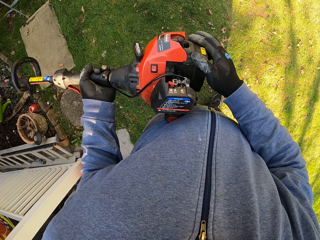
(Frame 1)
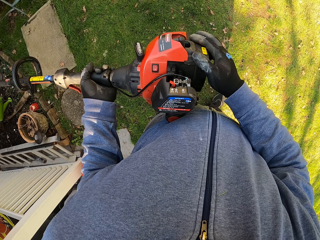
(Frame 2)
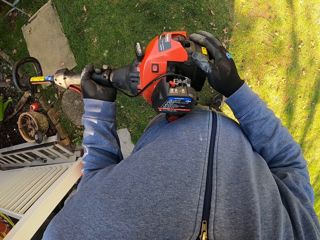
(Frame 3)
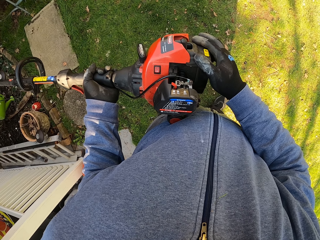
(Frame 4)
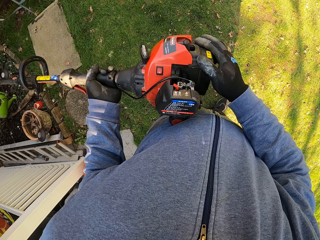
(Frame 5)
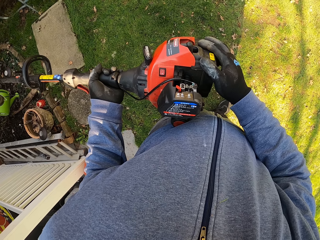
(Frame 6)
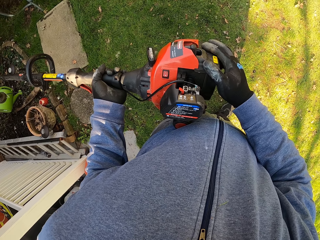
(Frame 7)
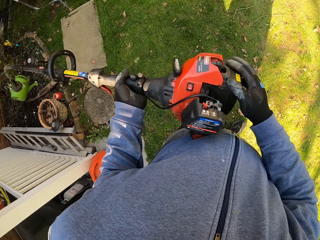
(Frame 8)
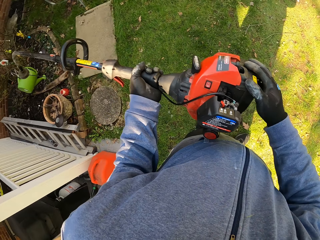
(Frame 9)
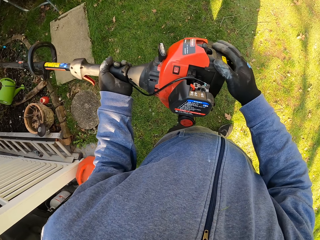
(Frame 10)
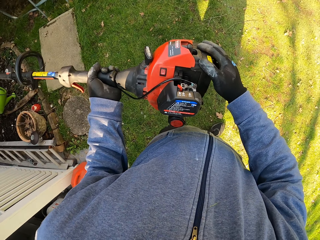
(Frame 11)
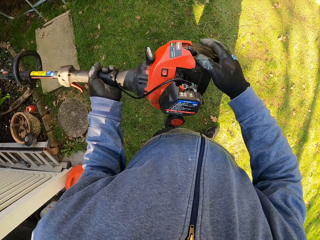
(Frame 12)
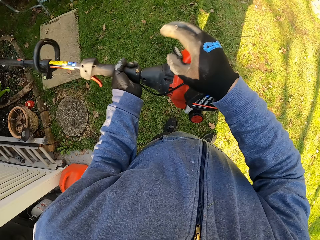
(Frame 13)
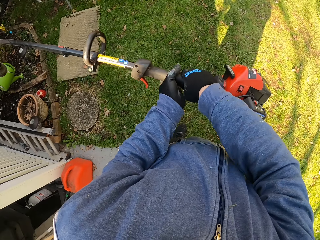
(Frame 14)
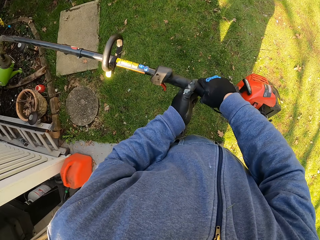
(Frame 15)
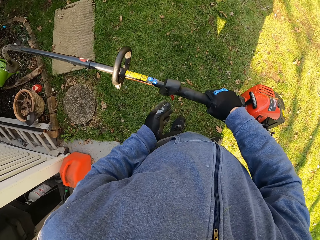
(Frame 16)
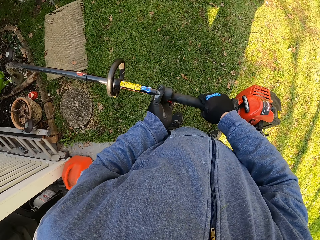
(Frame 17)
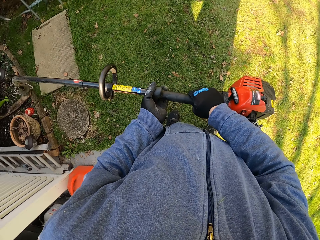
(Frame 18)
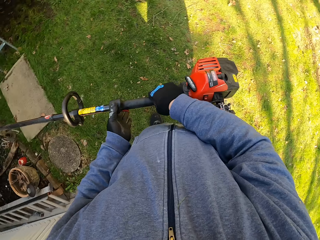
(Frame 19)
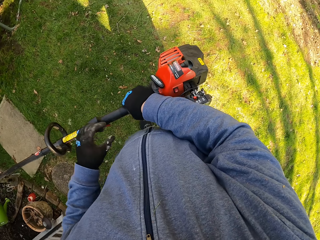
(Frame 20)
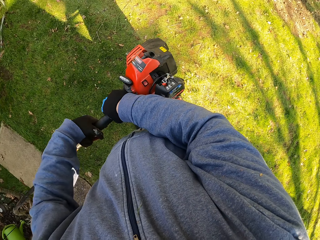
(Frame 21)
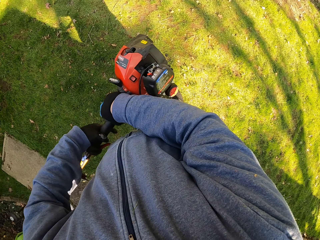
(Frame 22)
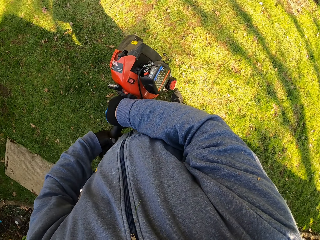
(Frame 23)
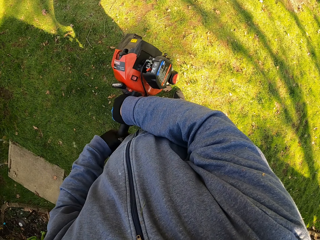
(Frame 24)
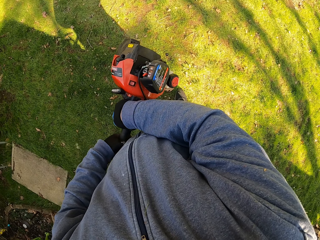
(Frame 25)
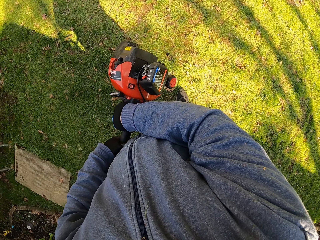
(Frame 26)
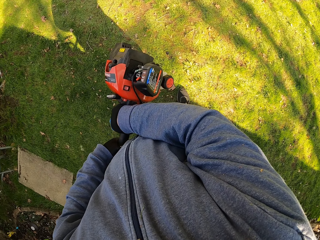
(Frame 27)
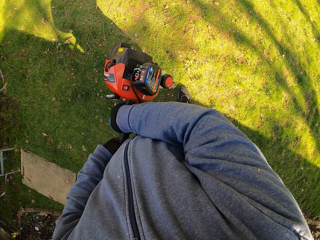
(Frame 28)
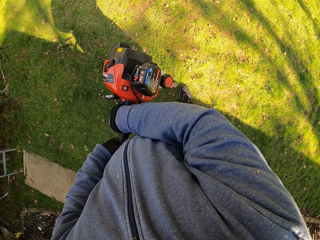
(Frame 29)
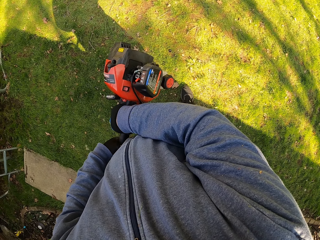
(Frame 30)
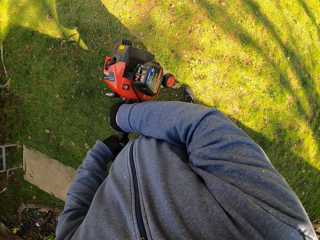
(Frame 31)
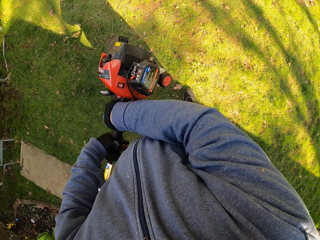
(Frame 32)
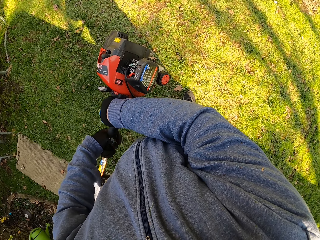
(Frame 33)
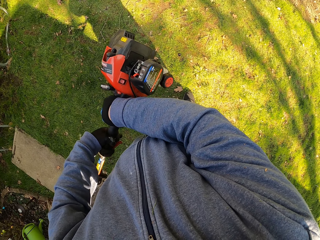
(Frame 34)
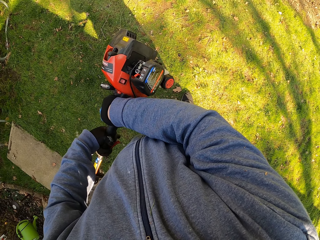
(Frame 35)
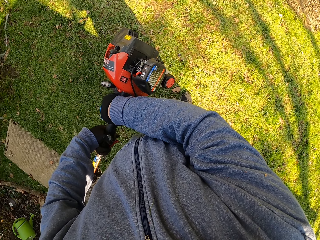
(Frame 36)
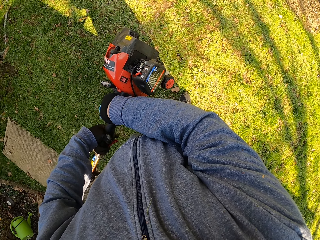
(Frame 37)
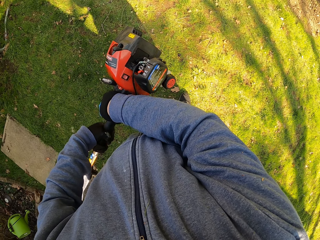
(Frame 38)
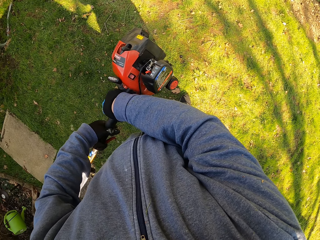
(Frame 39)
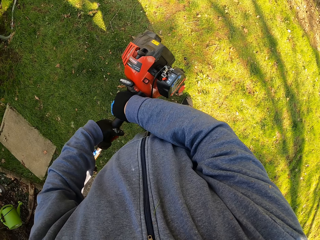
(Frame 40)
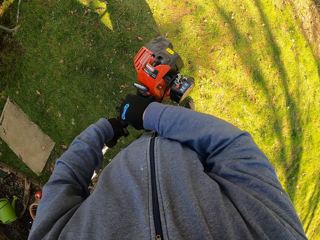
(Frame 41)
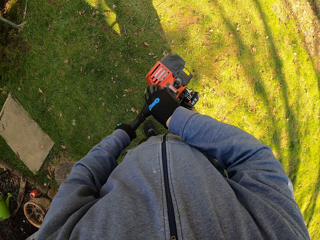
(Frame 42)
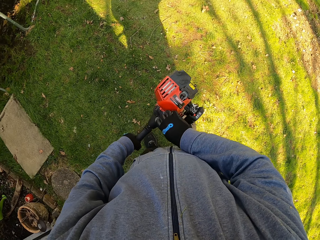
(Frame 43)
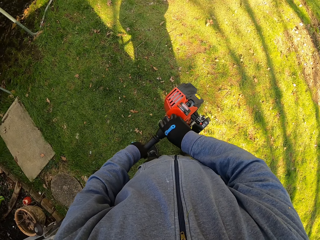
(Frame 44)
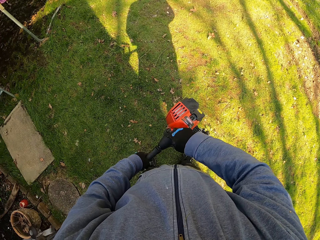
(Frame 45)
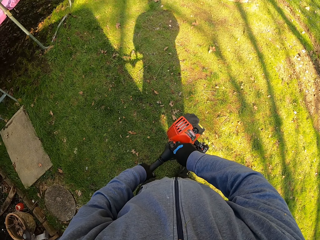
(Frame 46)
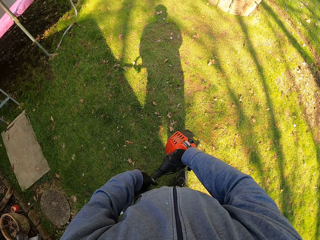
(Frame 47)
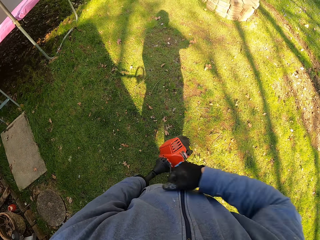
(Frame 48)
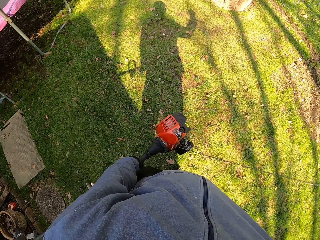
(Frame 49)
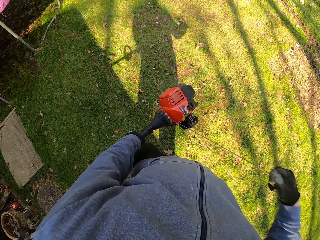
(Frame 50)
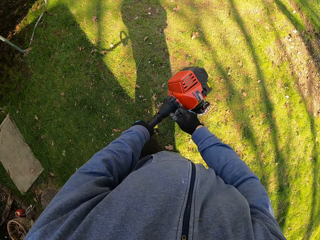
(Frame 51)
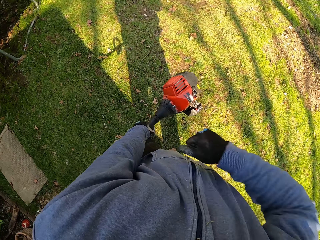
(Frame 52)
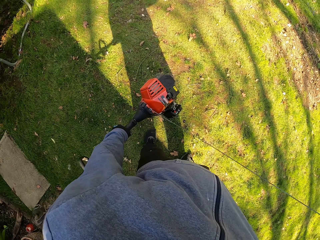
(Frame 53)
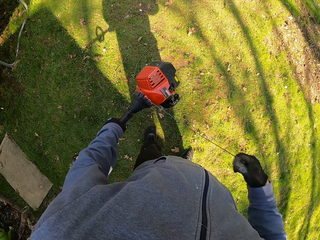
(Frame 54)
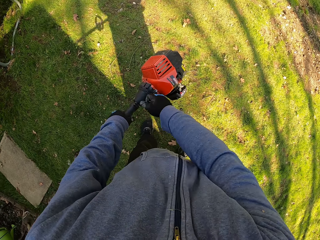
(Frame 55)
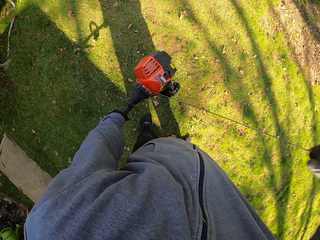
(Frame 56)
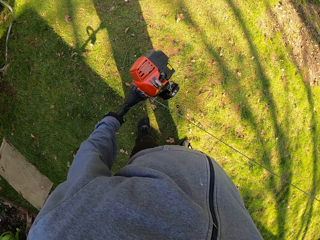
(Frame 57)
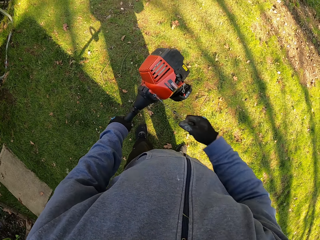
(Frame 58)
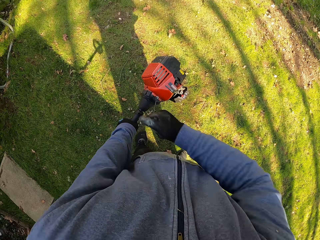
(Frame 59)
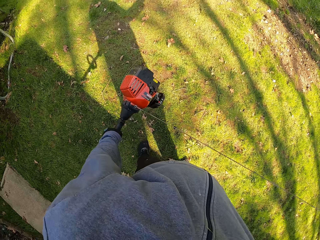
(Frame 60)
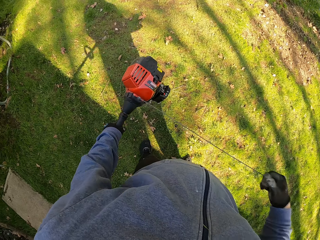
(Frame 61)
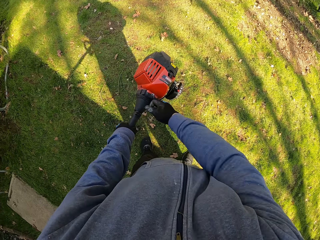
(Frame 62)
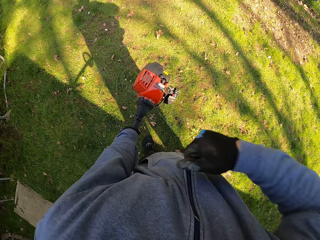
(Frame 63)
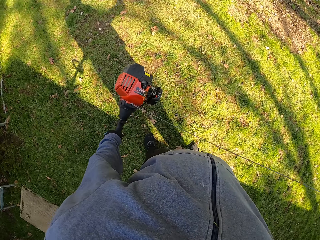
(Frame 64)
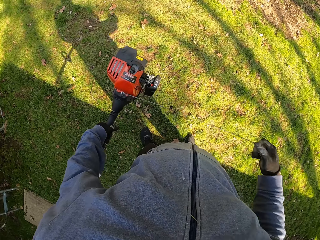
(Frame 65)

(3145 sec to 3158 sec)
The camera wearer switches on the grass cutting machine. He drags the grass trimmer with his right hand. He pulls a starter rope from the grass cutting machine.

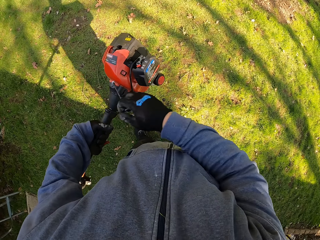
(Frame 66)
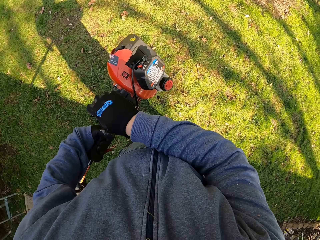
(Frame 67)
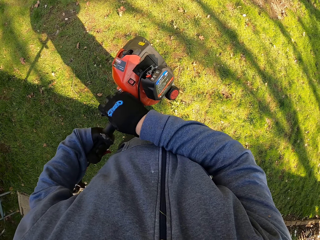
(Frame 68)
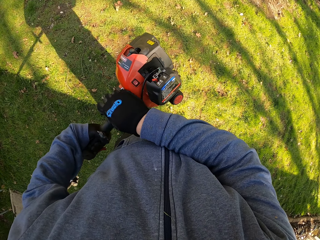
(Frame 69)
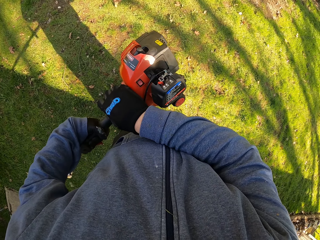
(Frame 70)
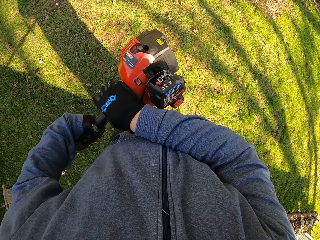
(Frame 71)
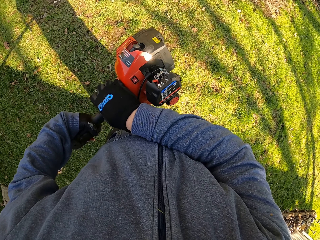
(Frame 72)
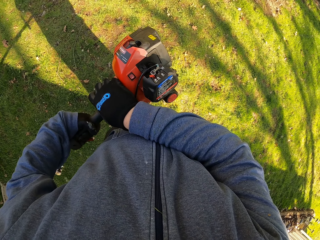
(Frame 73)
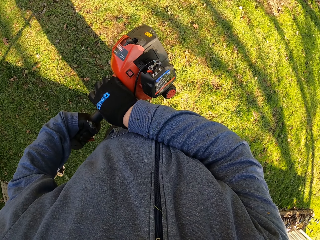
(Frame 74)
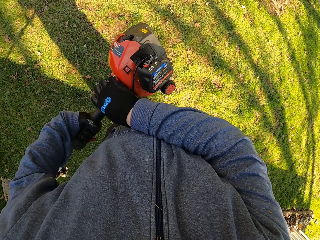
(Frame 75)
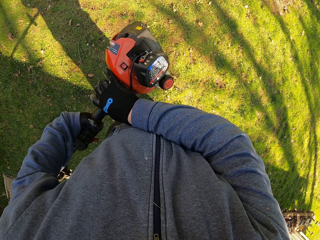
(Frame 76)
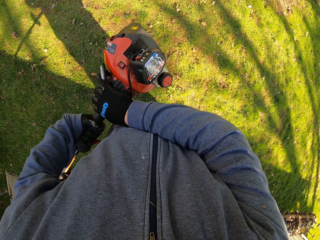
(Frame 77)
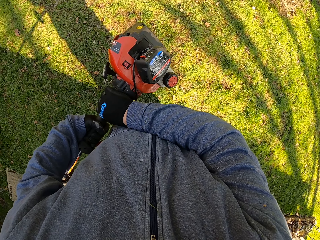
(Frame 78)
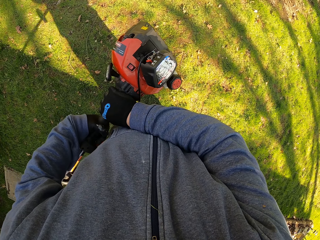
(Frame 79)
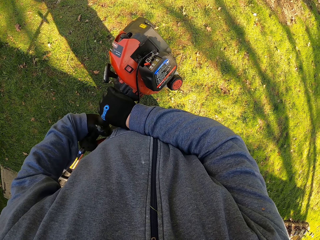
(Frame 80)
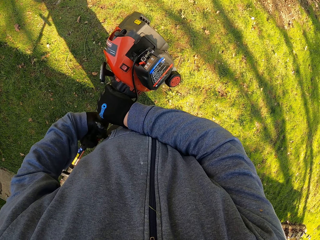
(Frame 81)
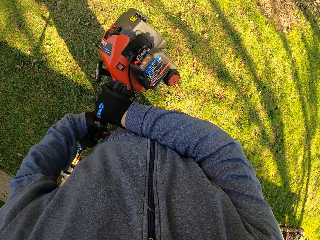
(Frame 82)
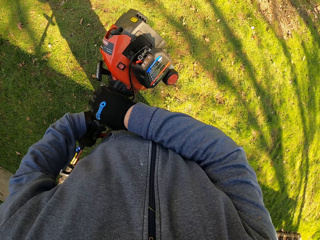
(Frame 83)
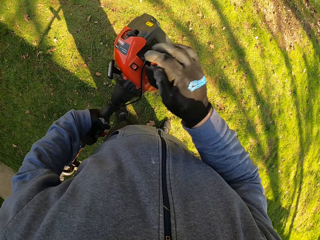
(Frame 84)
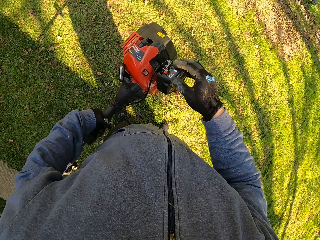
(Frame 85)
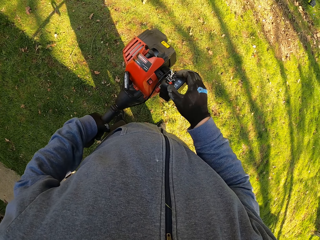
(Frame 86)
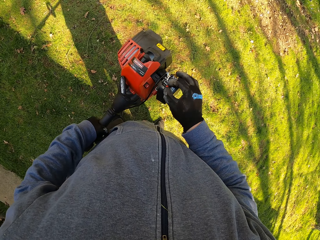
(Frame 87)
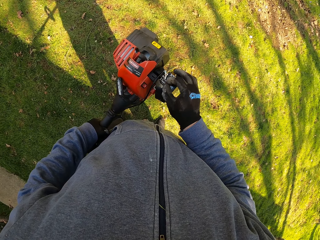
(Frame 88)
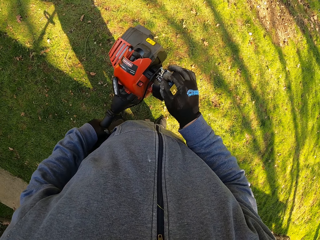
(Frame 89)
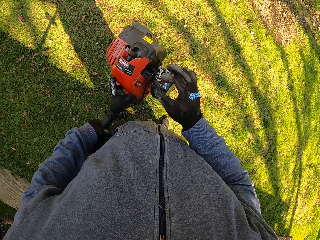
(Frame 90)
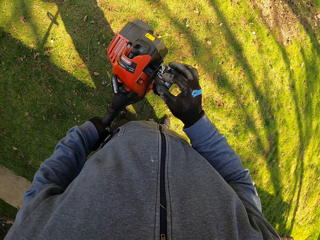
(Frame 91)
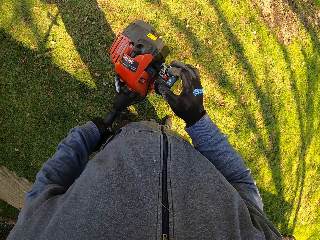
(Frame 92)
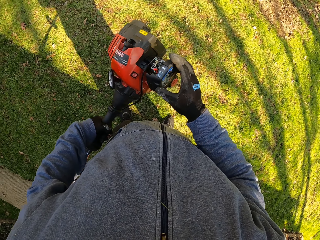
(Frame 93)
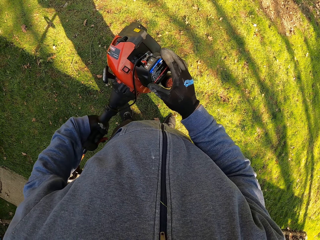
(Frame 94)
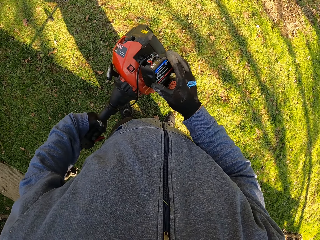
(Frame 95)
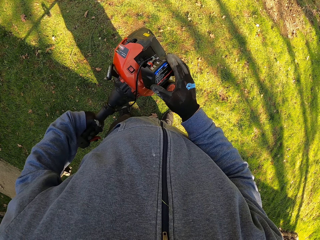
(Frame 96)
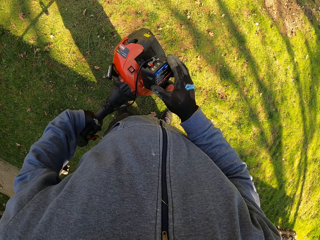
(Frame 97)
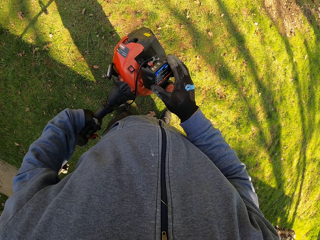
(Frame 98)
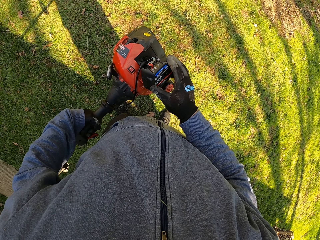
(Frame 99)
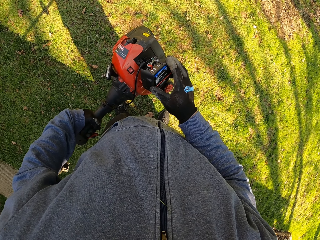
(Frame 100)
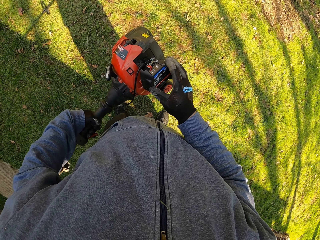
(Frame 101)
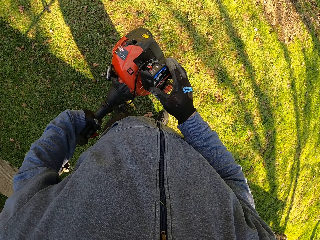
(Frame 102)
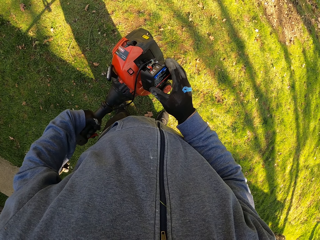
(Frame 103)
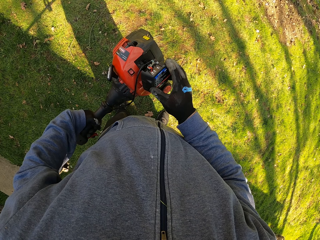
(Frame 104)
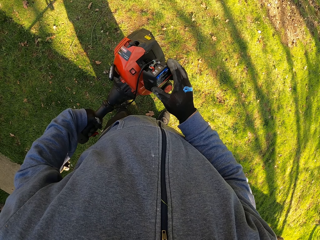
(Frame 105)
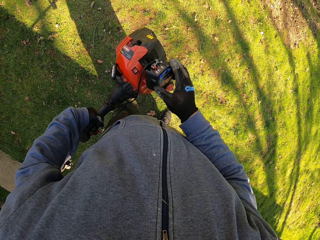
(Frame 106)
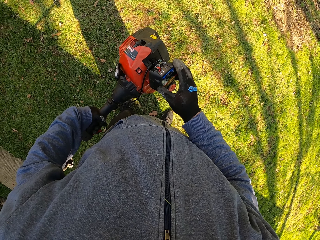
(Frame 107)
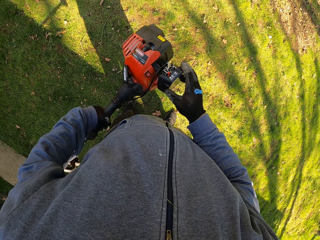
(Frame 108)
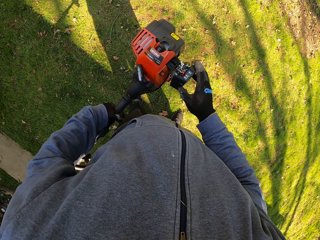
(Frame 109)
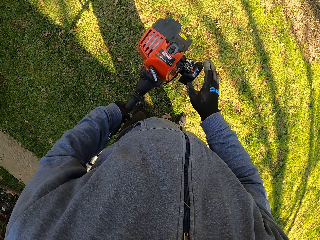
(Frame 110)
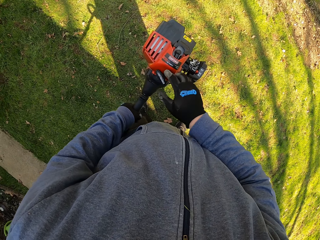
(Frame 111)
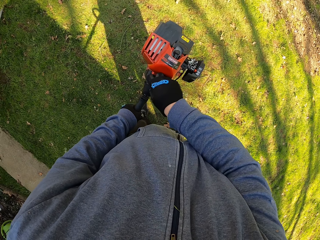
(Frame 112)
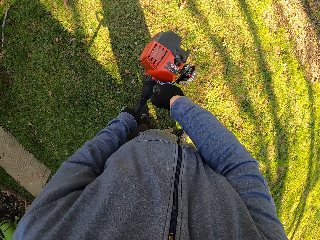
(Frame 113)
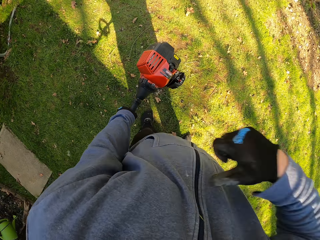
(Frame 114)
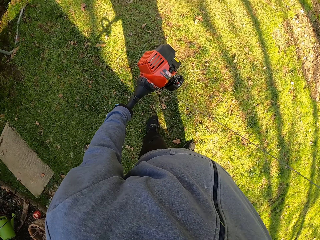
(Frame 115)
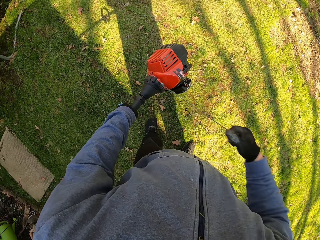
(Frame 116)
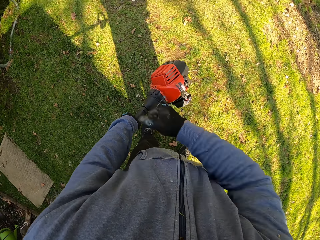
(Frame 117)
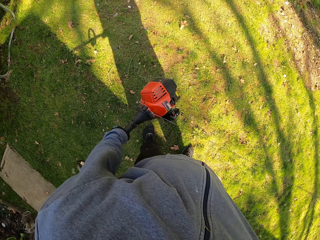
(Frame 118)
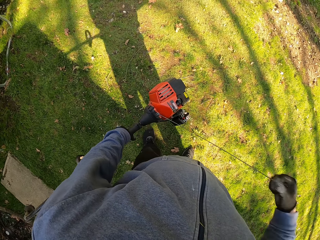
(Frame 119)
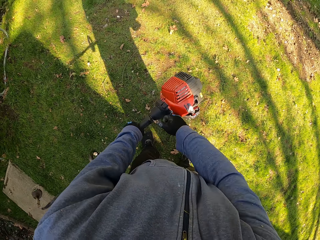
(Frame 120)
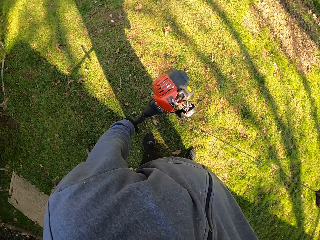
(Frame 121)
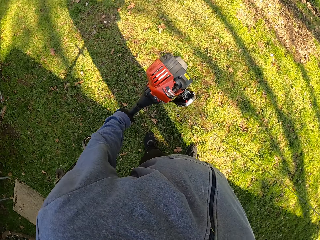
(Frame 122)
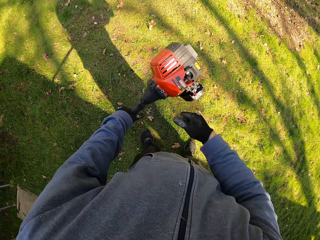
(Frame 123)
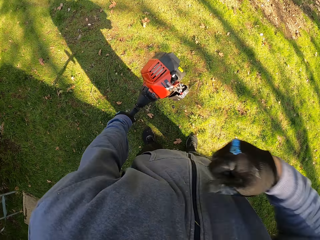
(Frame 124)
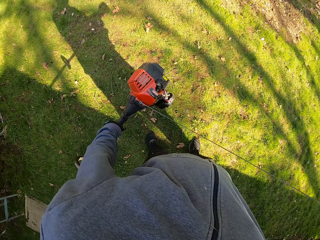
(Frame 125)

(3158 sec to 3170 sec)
The camera wearer switches on the grass cutting machine. He pushes a button on the grass trimmer with his right hand. He drags the grass trimmer with his right hand. He pulls a starter rope from the grass cutting machine.
